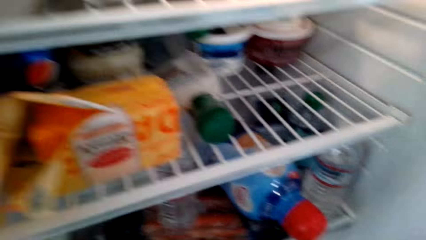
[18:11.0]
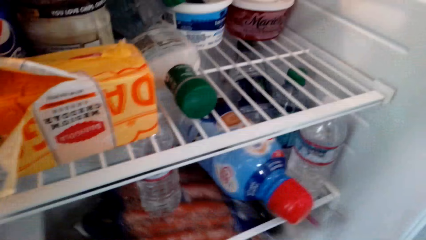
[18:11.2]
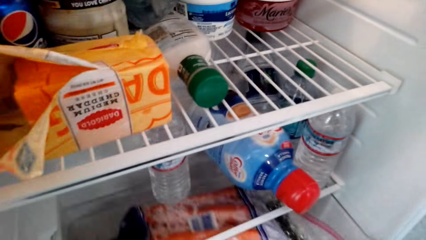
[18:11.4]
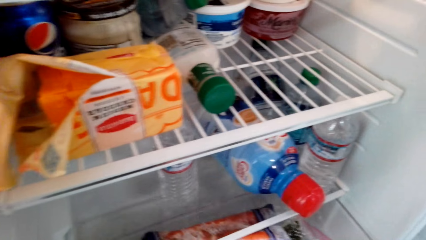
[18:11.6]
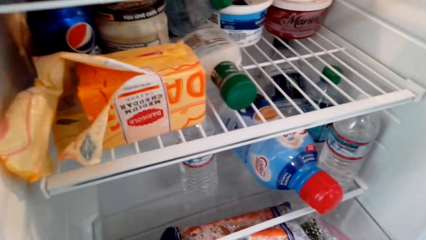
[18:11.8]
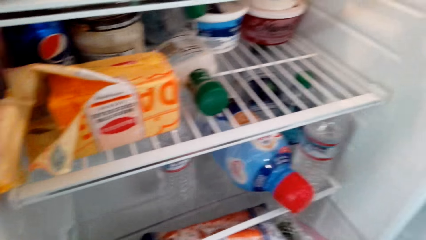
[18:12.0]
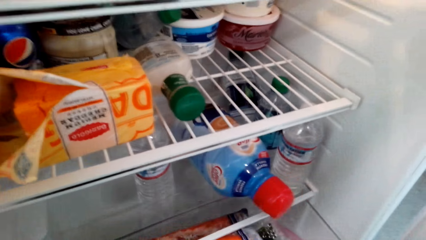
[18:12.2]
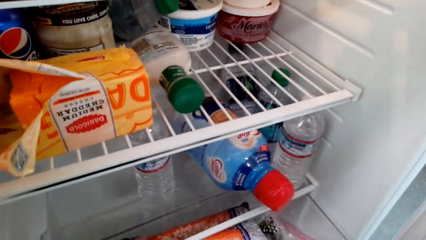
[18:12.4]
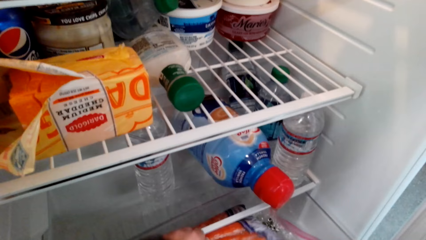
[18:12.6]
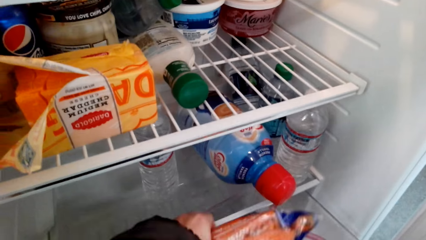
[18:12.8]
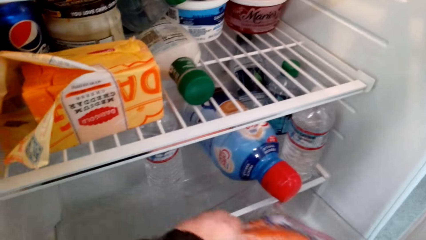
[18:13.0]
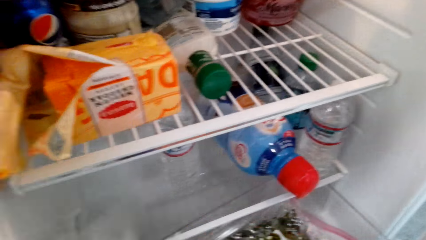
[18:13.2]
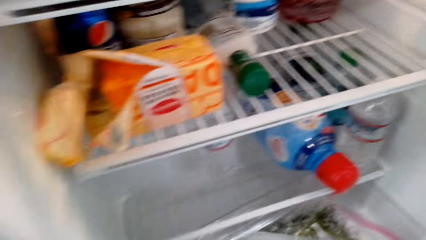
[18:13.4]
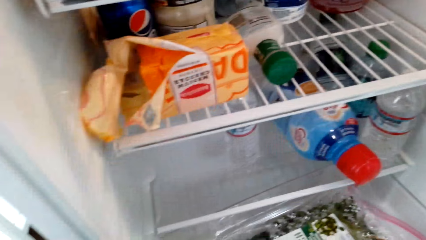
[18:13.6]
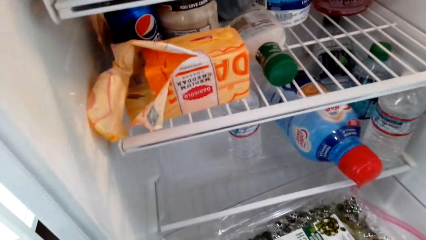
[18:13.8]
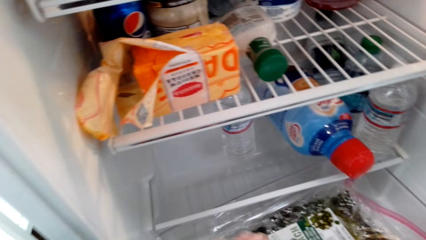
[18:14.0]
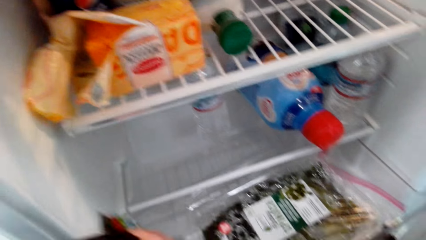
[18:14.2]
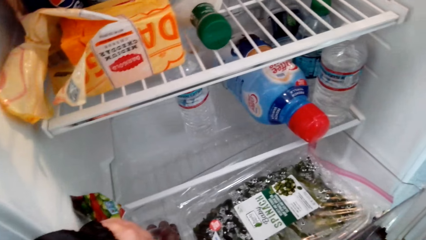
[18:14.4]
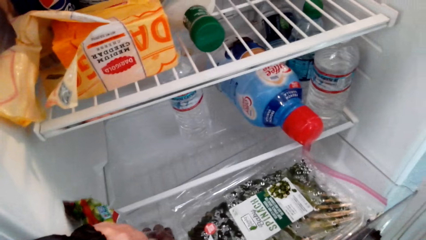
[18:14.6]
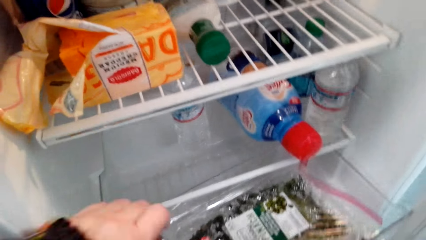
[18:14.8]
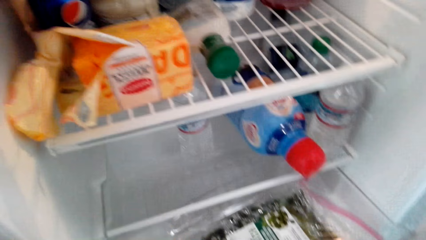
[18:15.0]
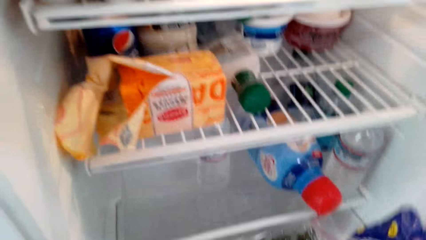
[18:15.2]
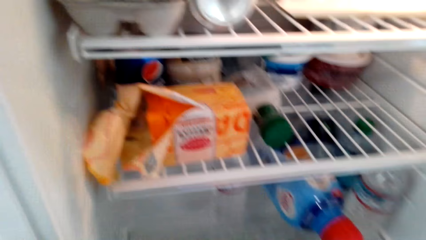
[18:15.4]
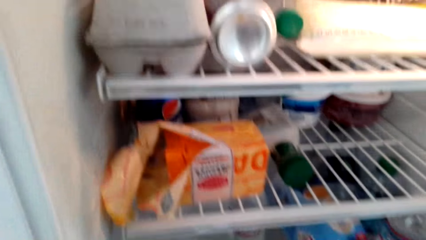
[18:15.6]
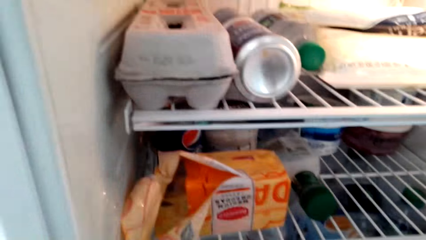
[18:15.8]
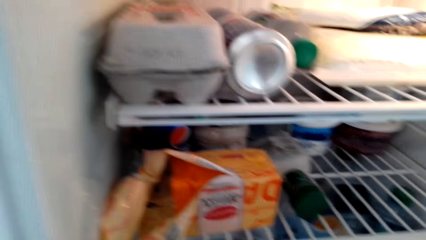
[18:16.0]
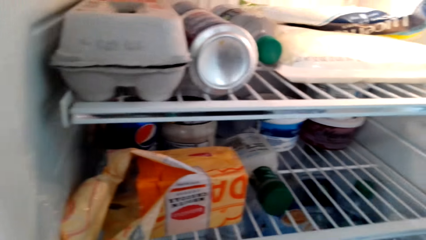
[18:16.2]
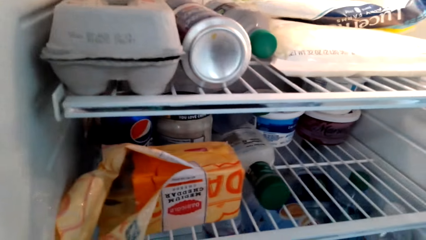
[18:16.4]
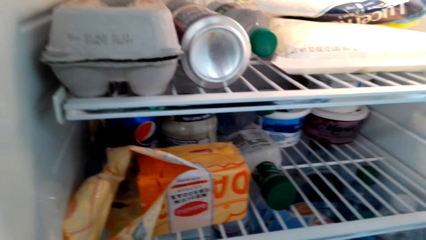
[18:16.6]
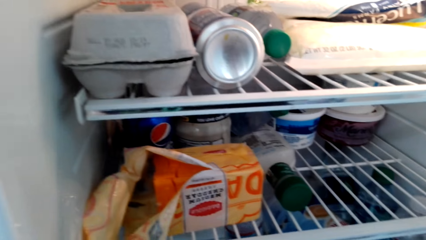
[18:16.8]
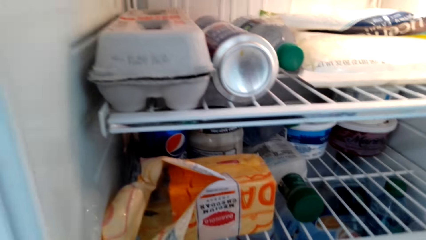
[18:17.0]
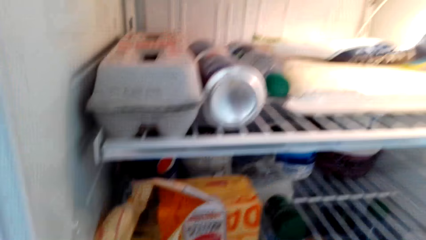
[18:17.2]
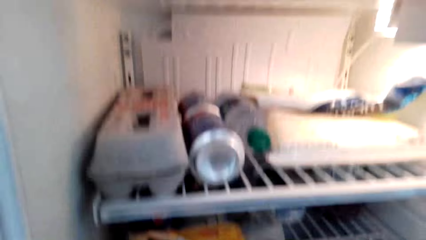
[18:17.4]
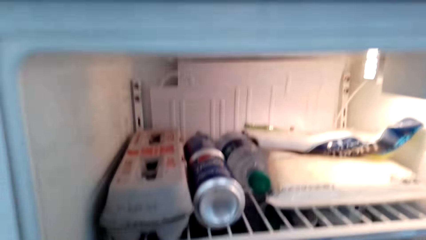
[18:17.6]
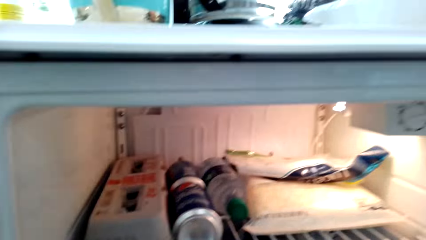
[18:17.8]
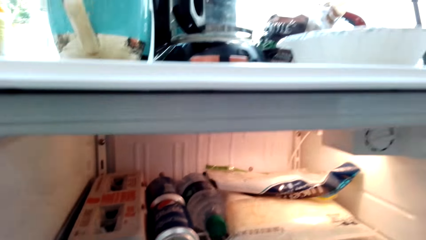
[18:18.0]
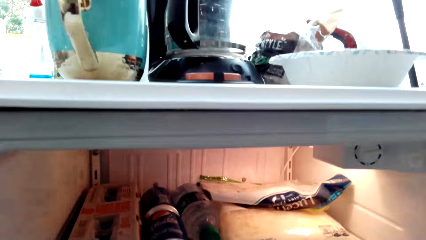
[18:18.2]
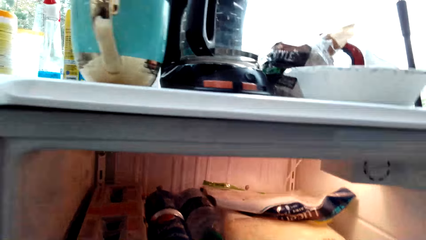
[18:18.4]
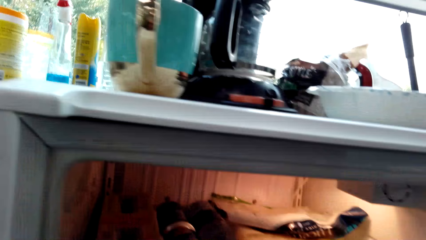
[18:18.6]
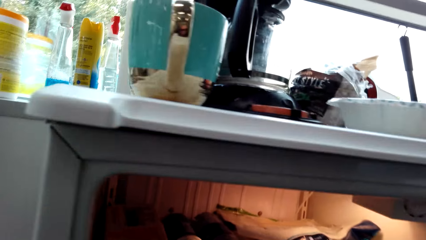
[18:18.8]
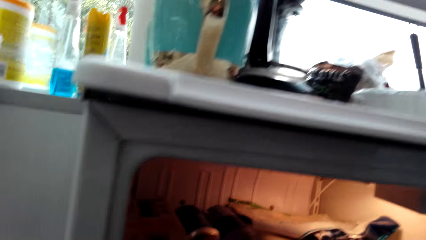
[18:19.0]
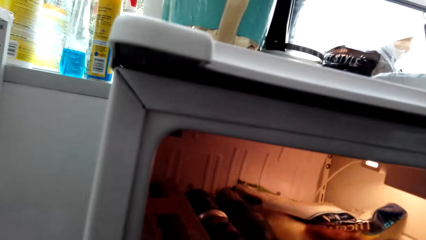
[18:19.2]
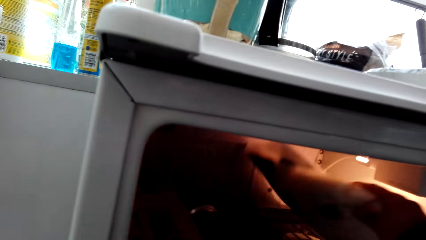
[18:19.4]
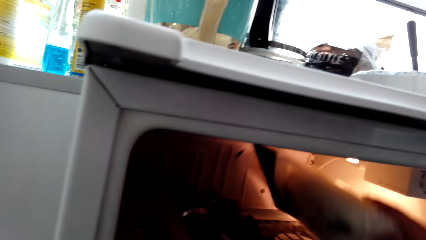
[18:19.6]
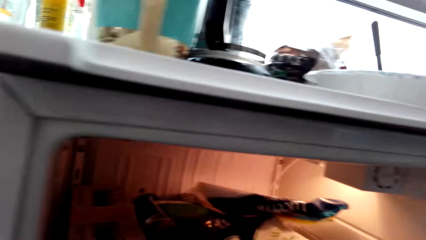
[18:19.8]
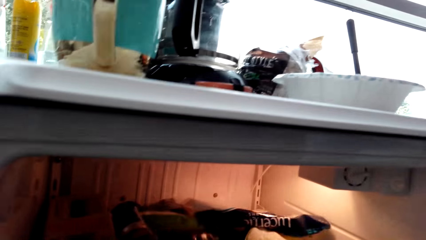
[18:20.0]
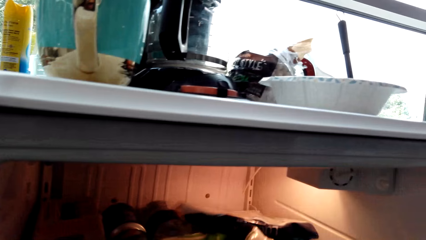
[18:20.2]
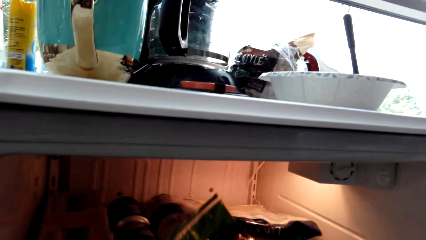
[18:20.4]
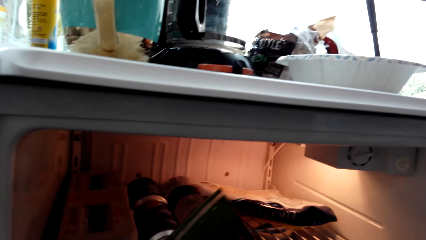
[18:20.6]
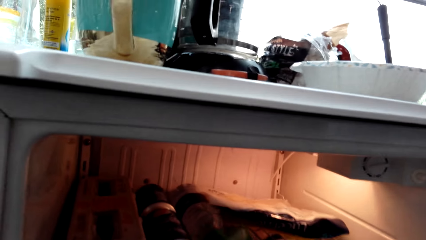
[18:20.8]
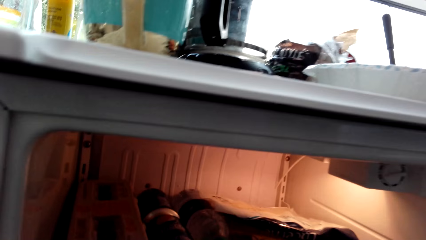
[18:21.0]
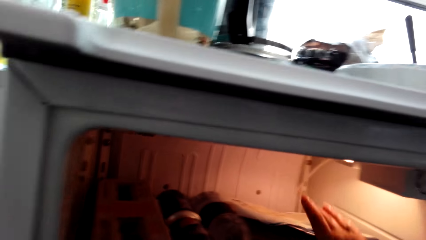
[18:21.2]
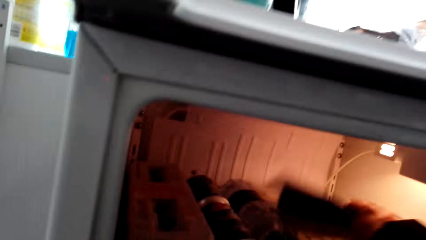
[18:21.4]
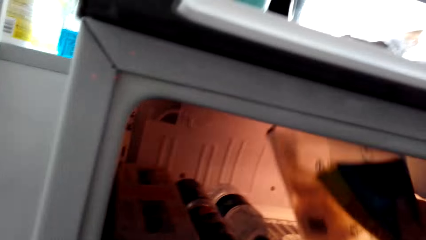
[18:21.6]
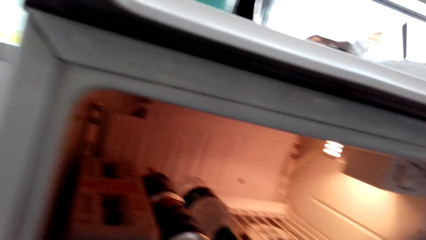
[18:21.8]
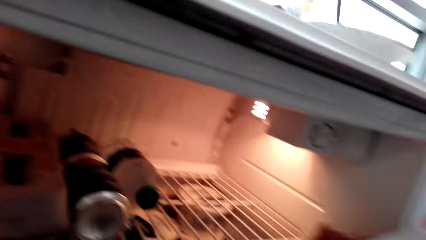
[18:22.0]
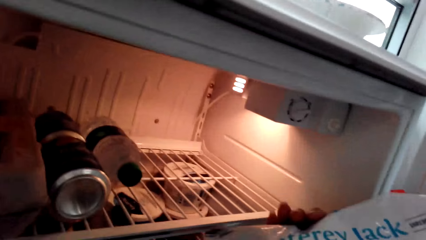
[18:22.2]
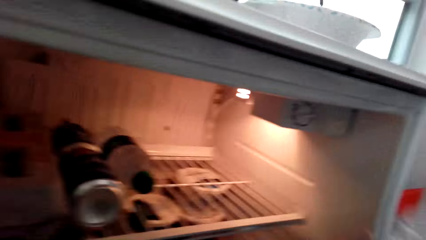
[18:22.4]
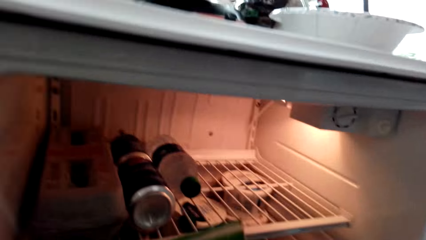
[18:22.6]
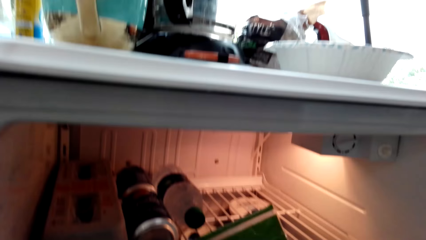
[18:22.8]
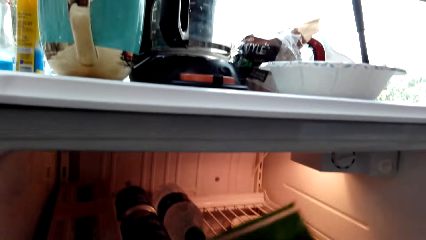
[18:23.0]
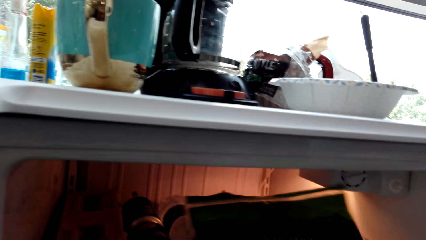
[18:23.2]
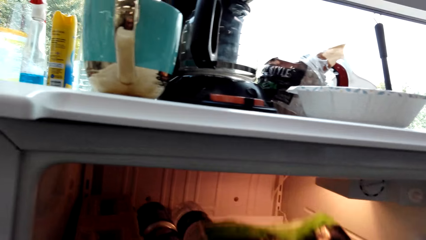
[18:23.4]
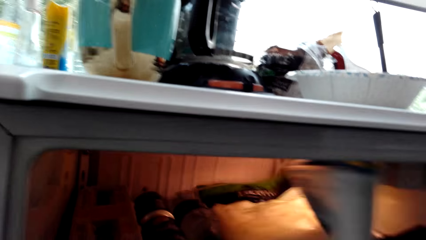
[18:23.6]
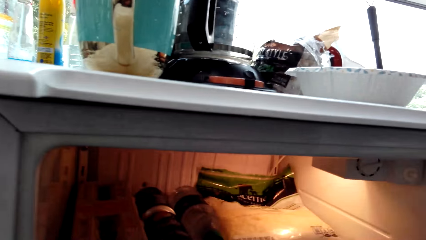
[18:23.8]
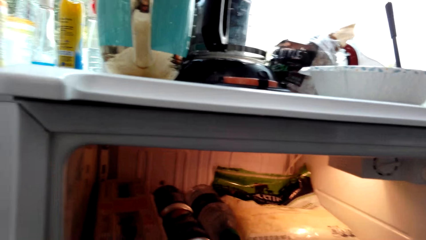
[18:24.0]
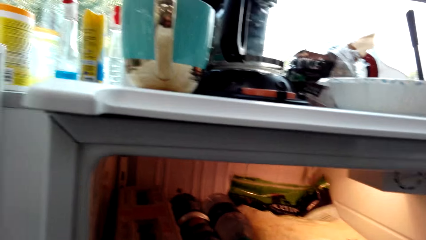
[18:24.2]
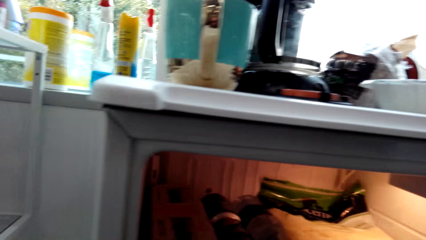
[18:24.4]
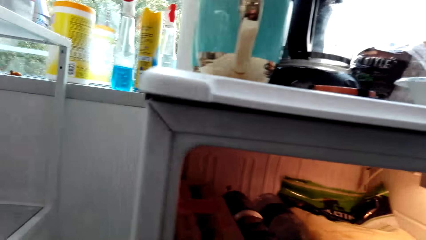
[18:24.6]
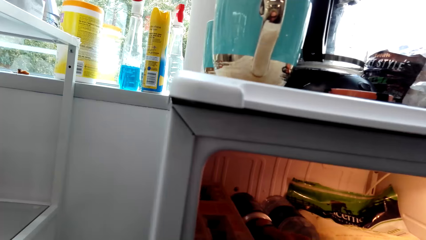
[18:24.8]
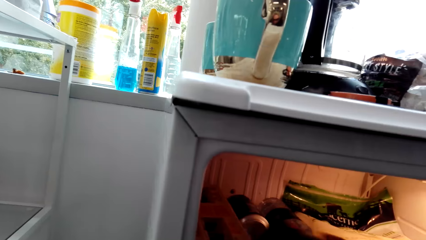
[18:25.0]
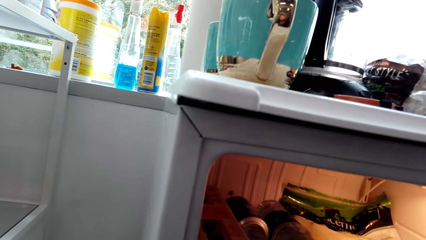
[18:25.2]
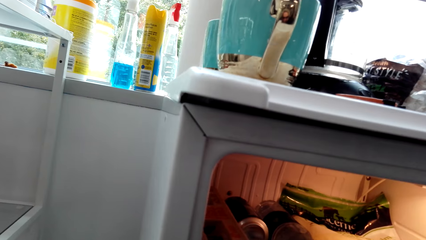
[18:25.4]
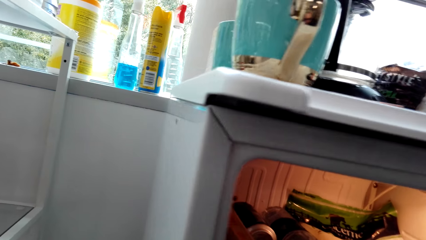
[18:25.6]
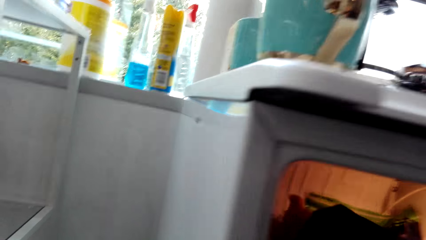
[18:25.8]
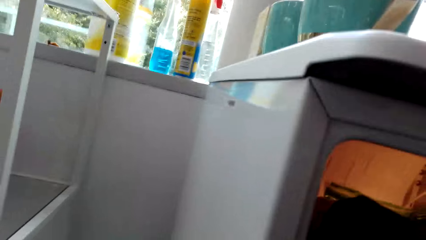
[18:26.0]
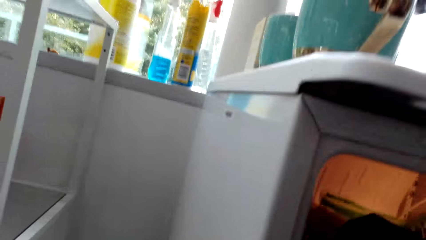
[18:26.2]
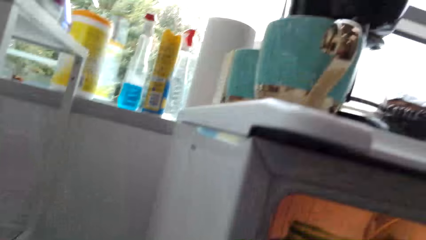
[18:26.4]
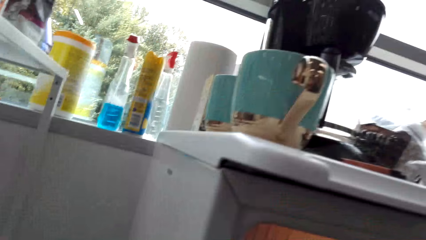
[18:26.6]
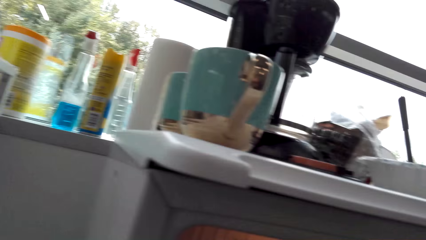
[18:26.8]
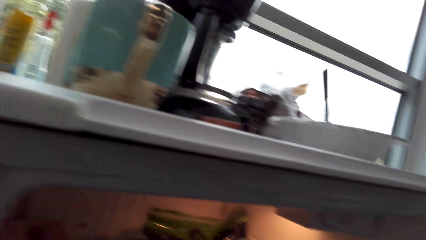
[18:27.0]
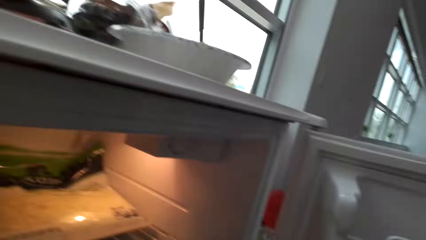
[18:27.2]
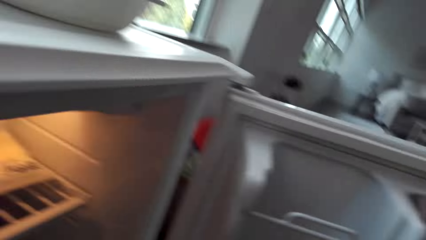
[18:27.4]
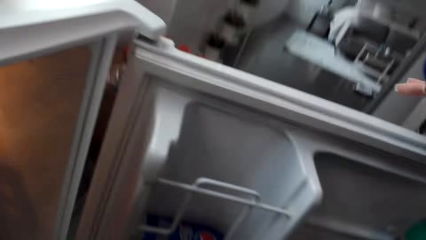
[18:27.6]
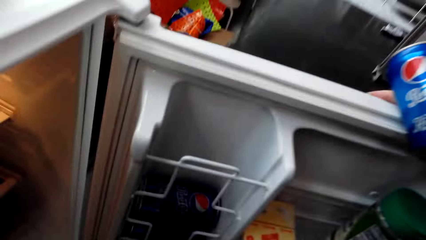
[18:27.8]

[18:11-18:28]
The camera wearer pulls a sausage packet from the fridge. They pick snacks. They pick something. They put the snack in the fridge.
